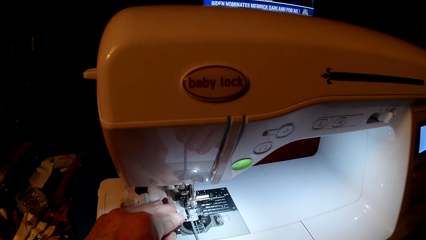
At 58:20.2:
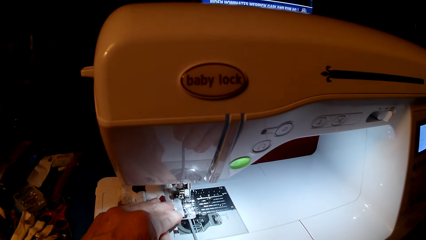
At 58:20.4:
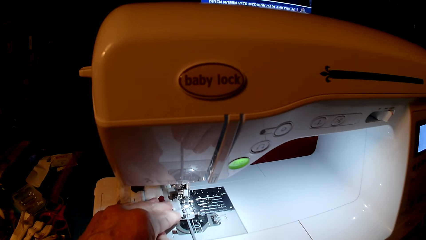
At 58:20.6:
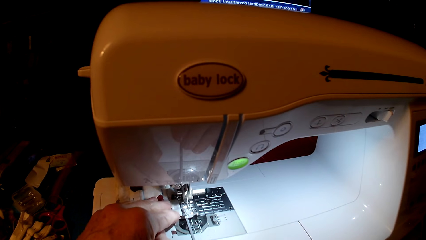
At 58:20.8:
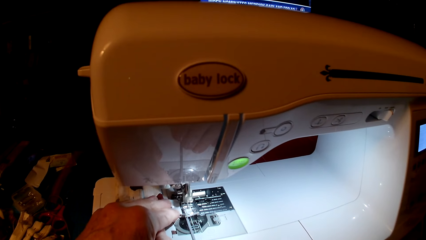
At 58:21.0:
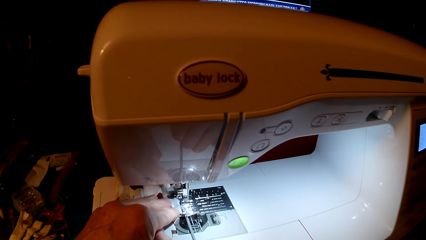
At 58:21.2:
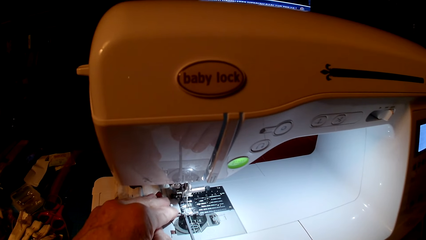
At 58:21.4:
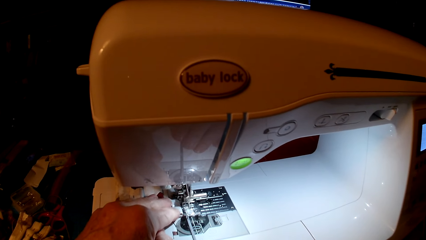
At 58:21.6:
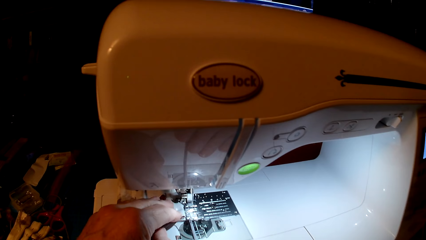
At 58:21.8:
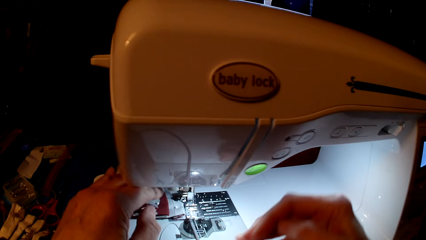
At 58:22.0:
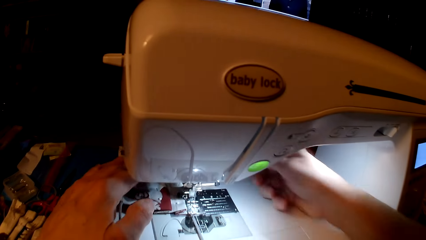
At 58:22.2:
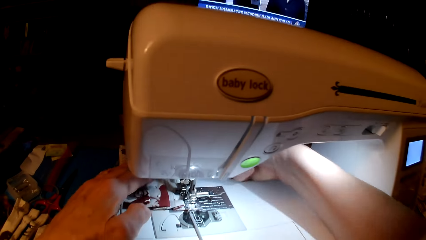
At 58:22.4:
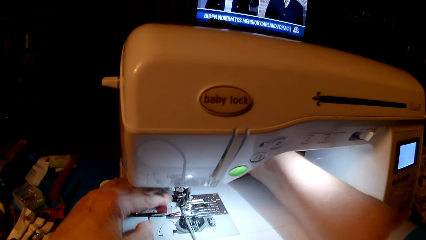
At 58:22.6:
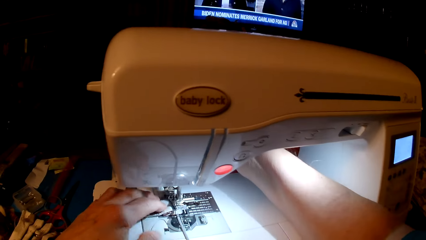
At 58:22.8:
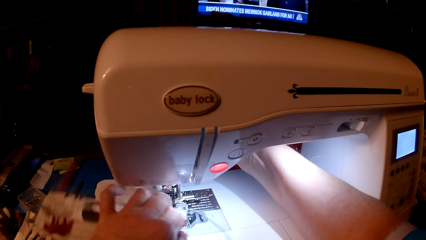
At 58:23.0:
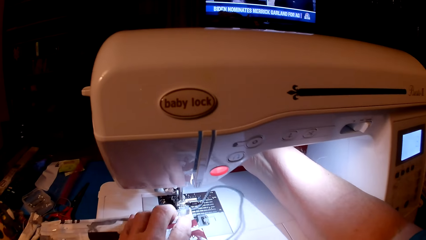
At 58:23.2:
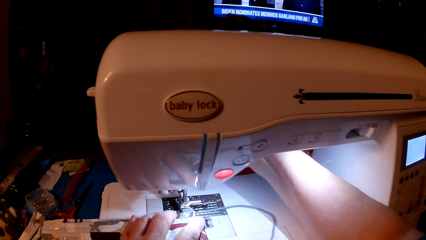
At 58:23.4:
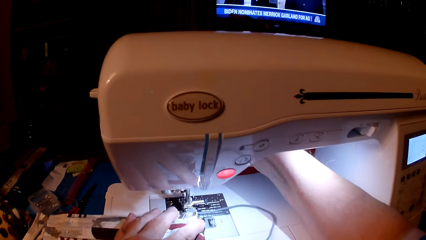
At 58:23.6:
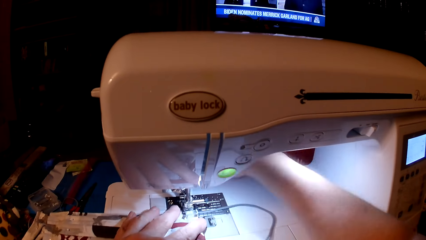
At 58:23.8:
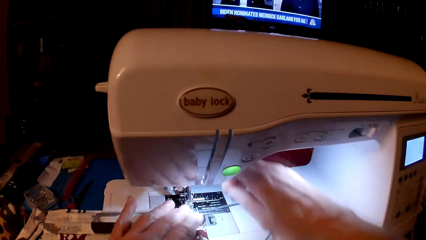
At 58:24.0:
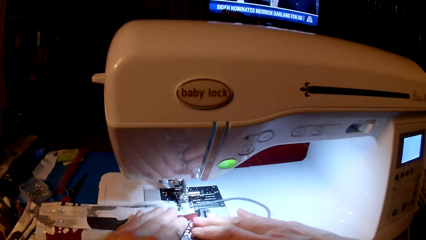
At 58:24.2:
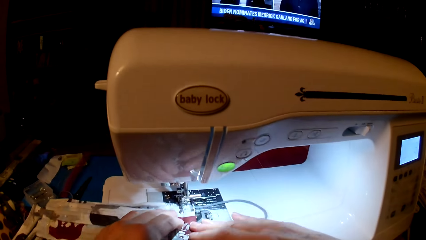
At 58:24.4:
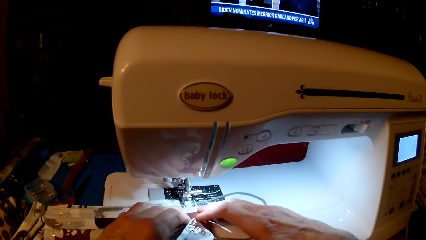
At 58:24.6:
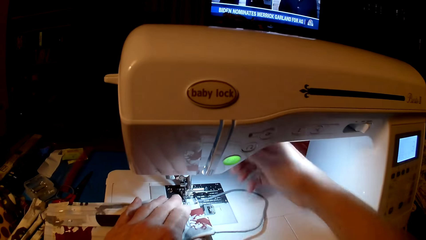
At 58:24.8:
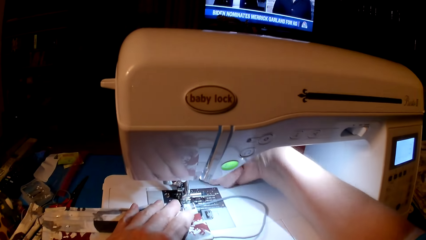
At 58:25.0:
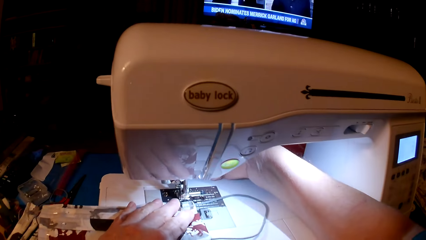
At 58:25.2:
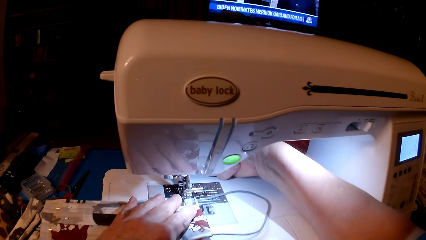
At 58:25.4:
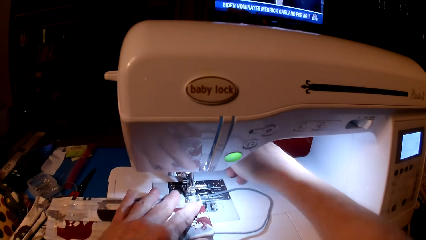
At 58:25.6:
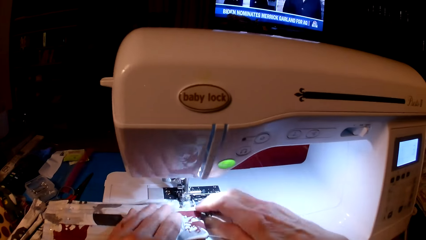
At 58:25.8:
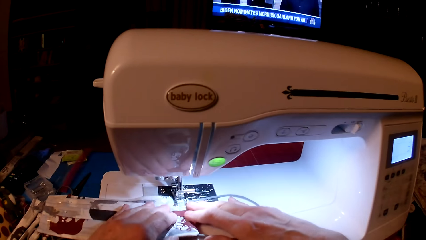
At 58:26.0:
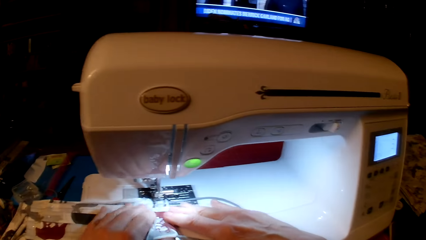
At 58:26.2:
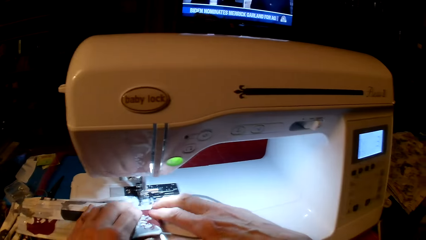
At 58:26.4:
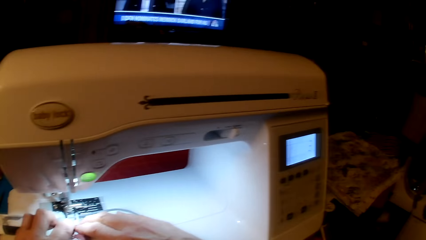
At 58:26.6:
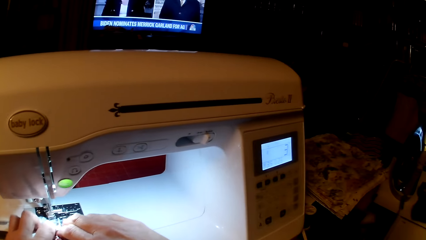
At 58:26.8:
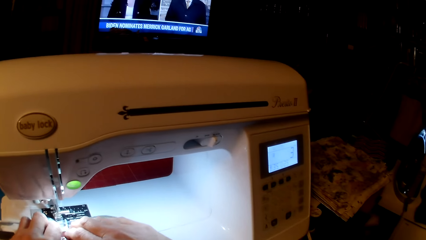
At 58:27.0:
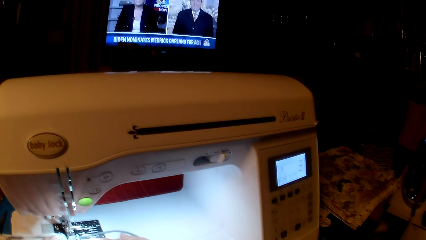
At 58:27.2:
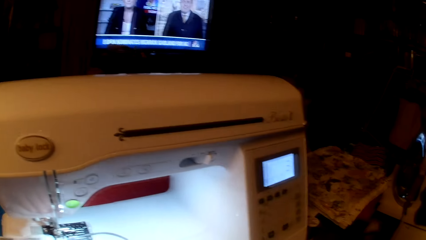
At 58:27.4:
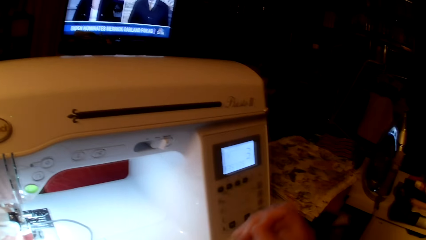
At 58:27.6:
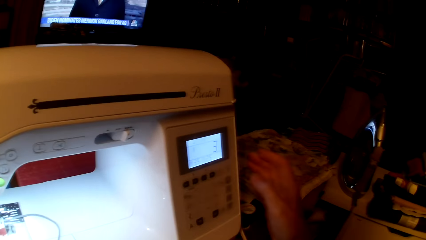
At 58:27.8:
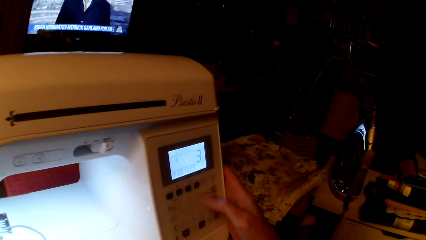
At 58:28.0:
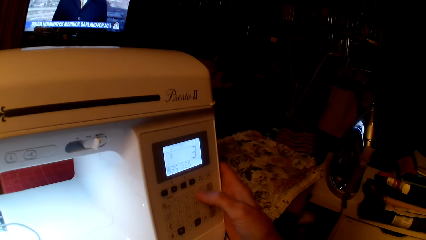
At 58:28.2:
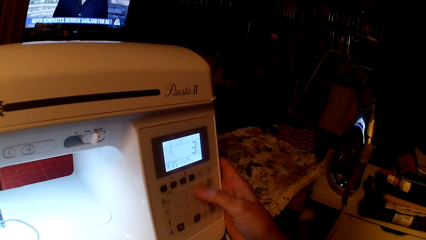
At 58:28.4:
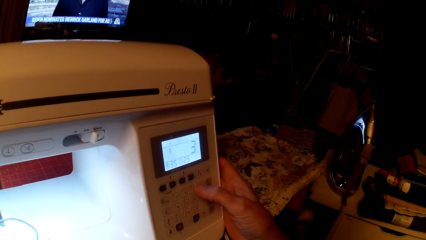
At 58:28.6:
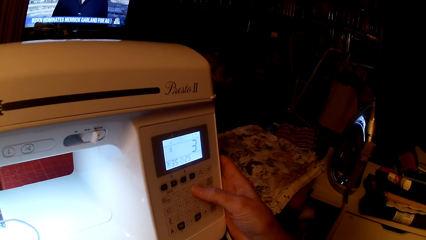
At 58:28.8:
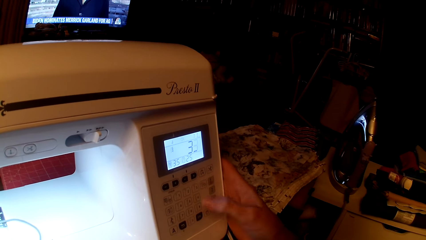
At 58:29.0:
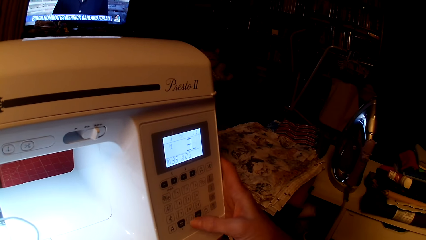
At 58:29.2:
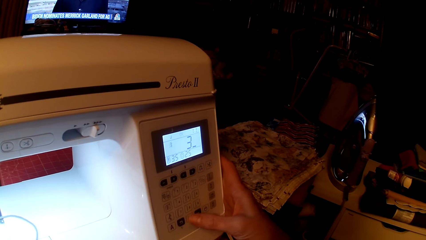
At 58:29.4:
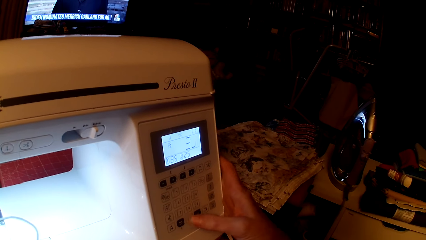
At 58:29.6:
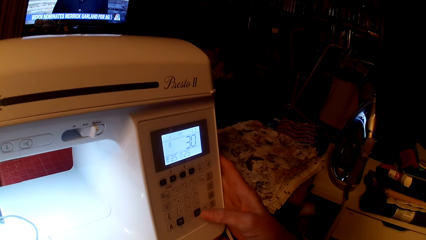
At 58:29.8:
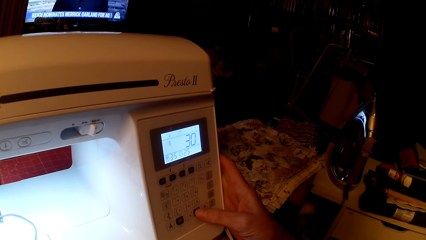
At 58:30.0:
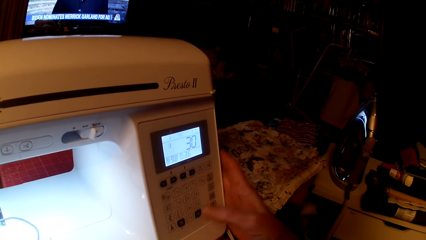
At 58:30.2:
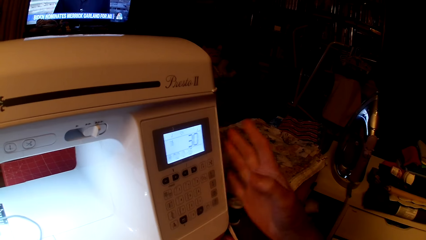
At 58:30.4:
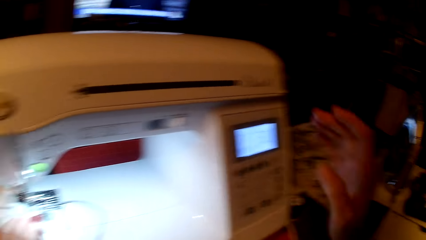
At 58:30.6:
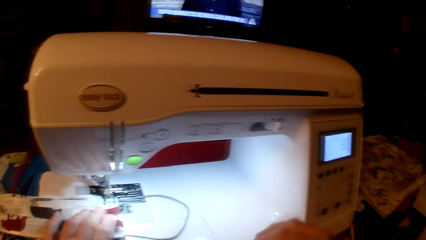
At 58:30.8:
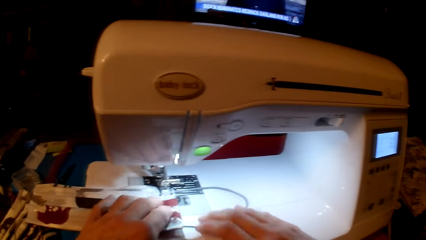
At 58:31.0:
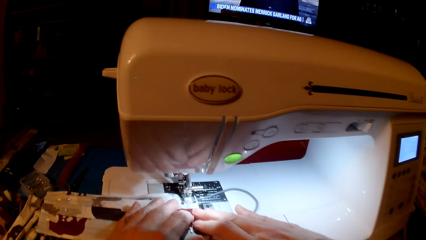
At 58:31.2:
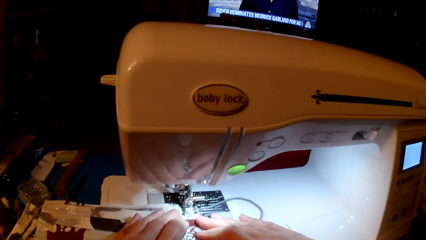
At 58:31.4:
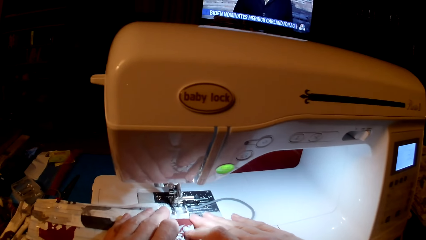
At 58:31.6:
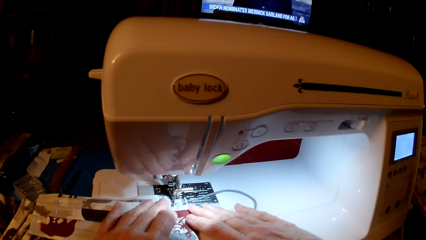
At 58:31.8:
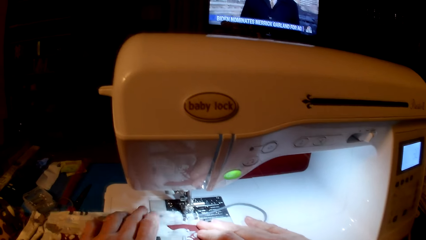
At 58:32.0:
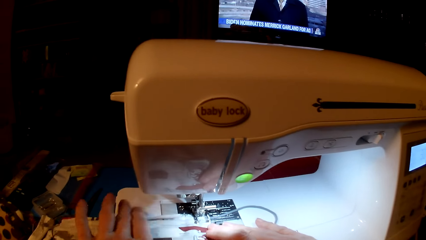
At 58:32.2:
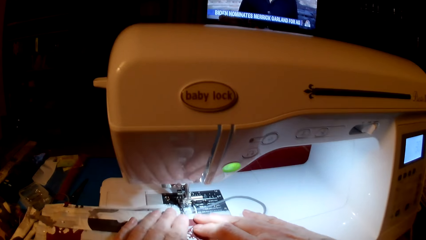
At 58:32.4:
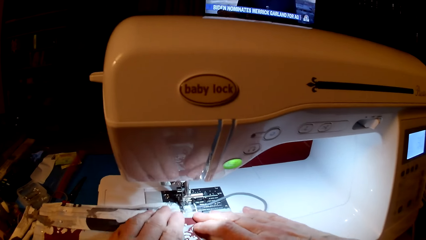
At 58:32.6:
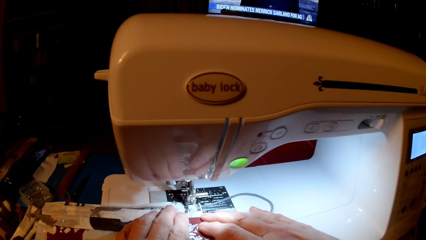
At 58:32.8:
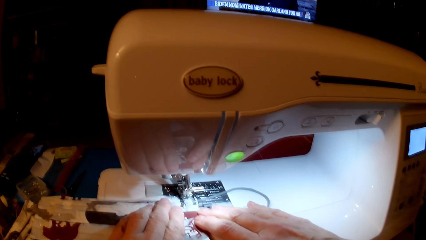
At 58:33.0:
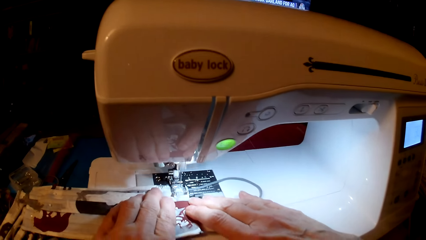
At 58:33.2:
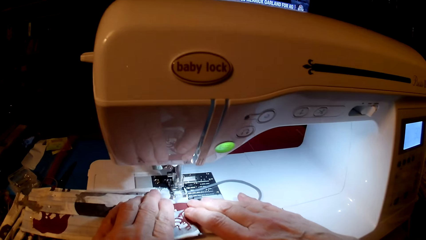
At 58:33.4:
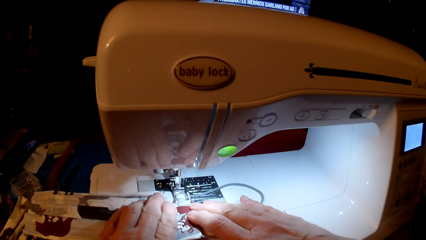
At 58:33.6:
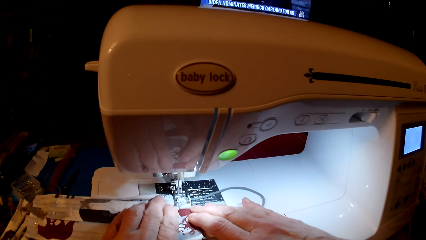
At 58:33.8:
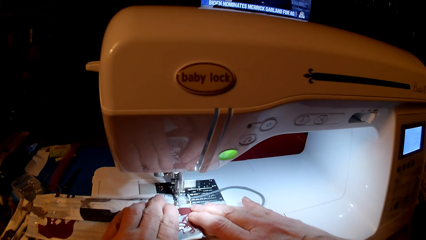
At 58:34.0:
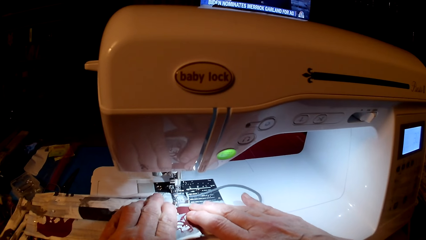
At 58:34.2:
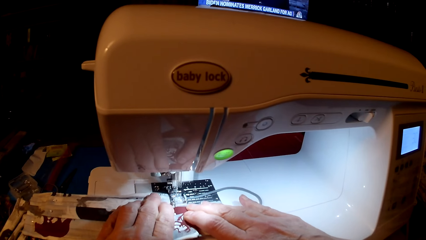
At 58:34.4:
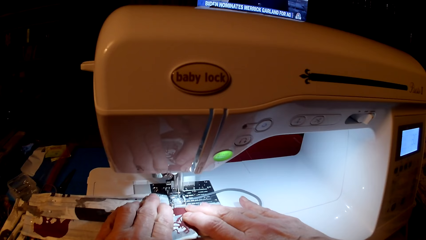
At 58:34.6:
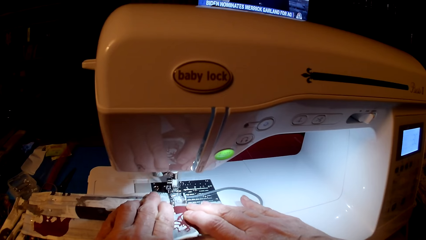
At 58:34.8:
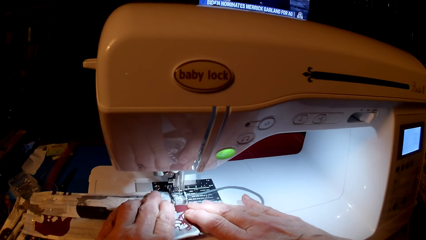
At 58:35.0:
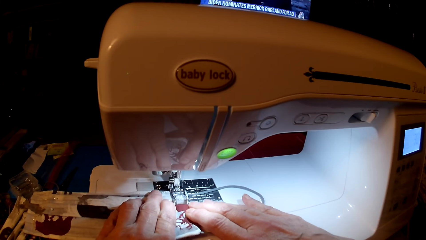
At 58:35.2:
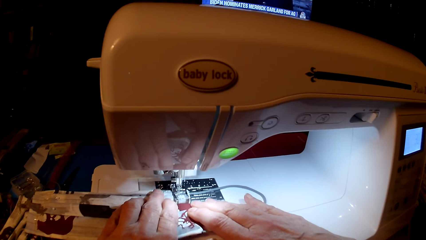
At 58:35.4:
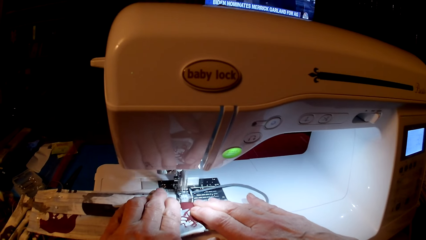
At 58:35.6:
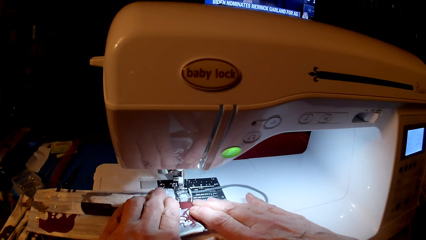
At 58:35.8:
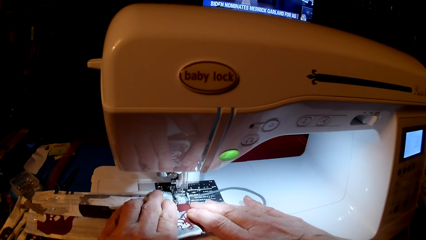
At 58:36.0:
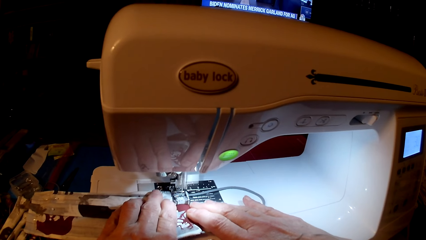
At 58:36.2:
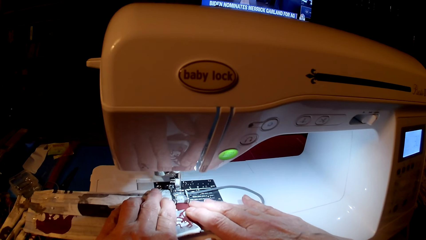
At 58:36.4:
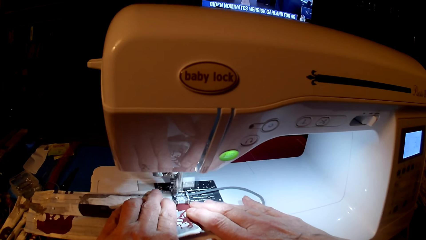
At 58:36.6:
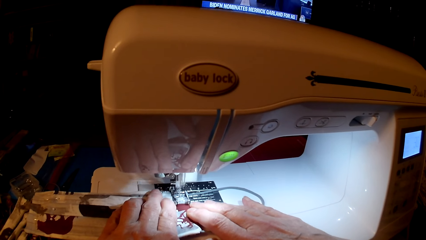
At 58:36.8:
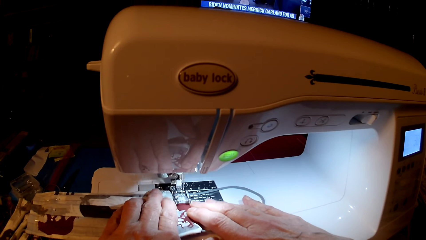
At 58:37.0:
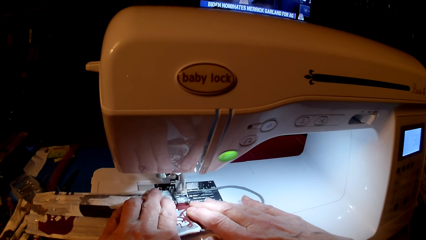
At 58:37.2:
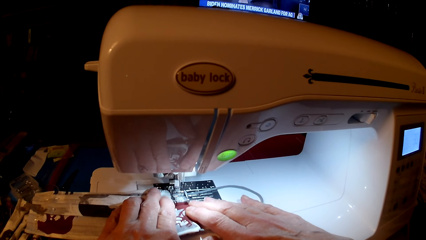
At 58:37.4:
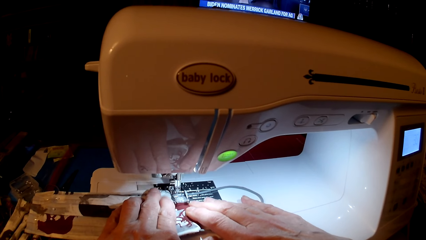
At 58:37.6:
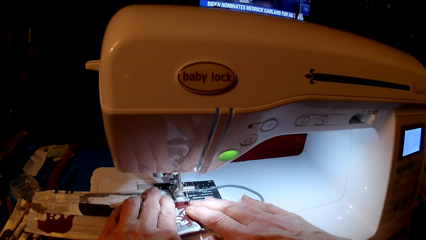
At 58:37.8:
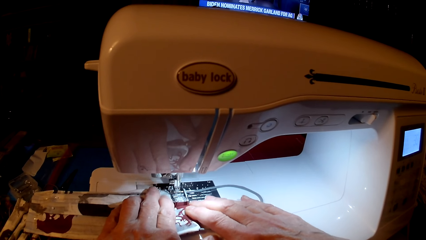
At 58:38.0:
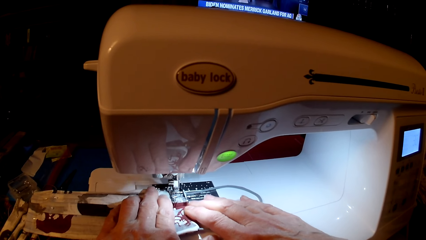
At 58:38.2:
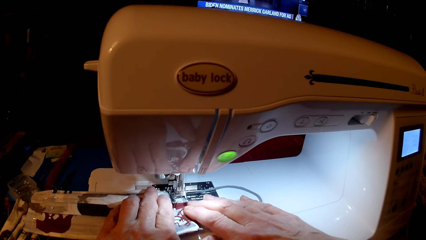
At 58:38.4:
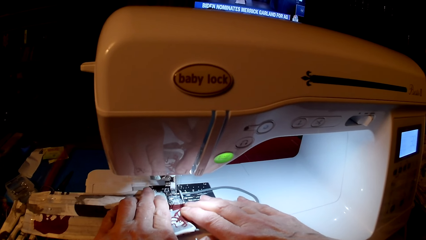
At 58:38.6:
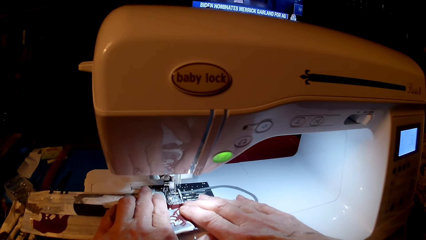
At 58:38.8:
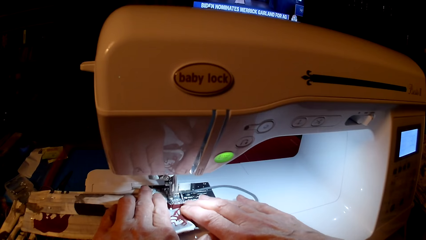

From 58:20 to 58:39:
The camera wearer rolls fabric. They set the sewing machine. They press the sewing machine. They sew the mask.
